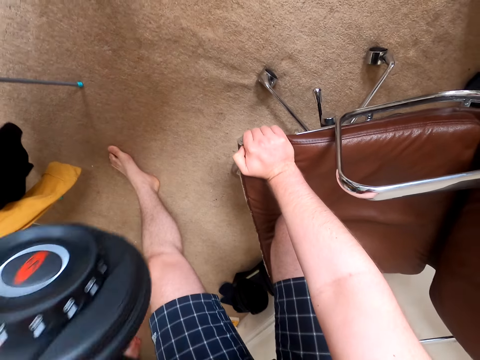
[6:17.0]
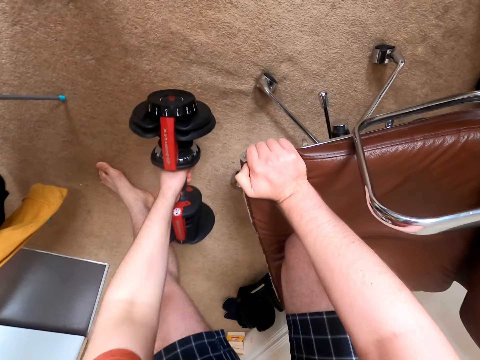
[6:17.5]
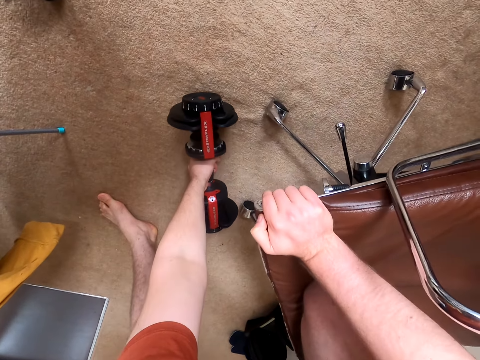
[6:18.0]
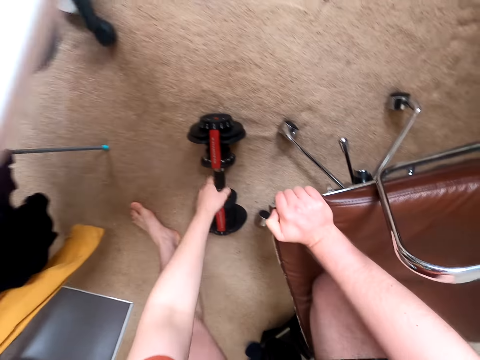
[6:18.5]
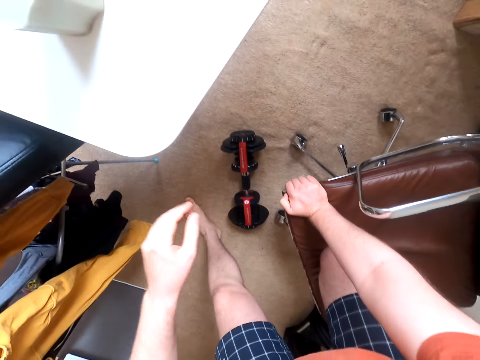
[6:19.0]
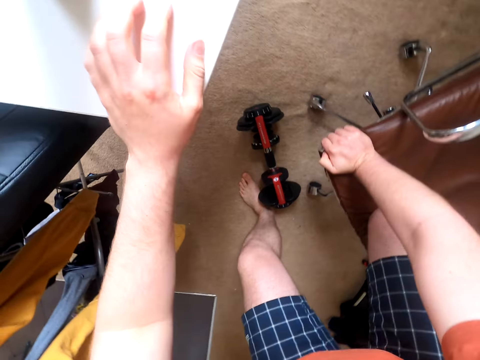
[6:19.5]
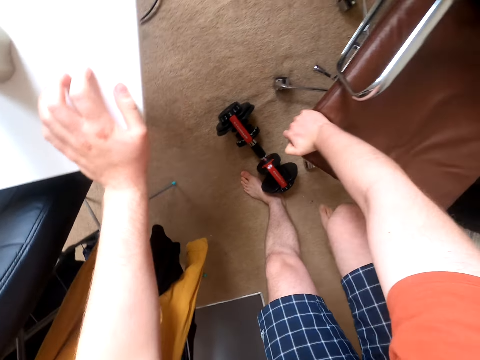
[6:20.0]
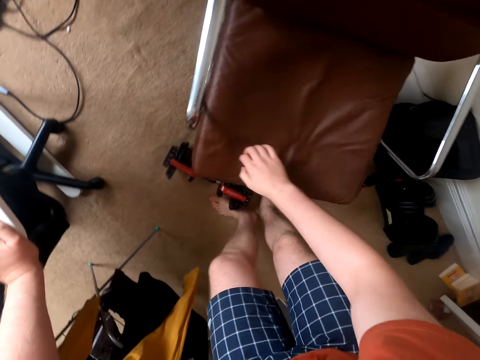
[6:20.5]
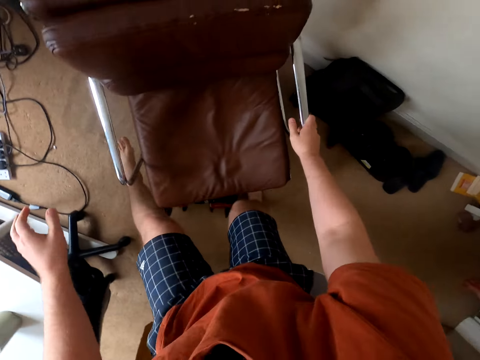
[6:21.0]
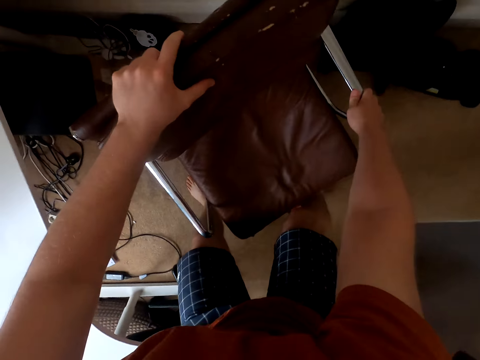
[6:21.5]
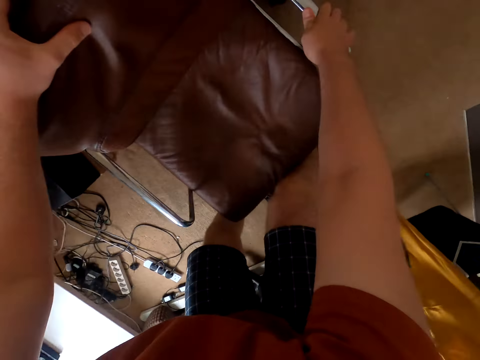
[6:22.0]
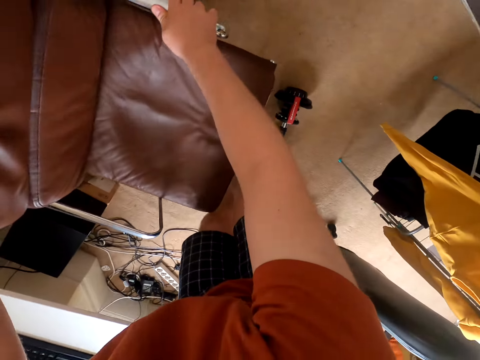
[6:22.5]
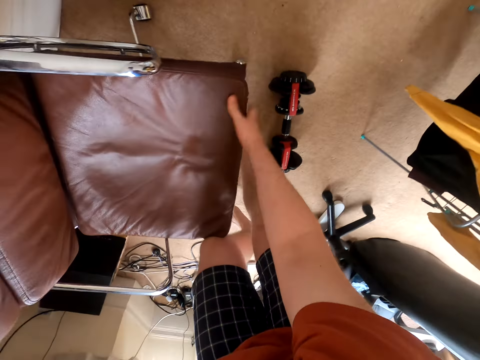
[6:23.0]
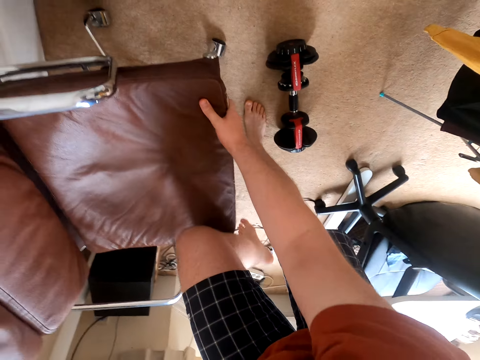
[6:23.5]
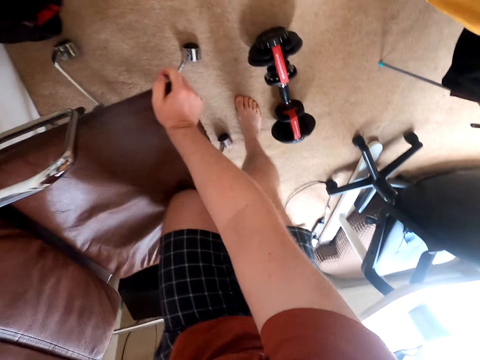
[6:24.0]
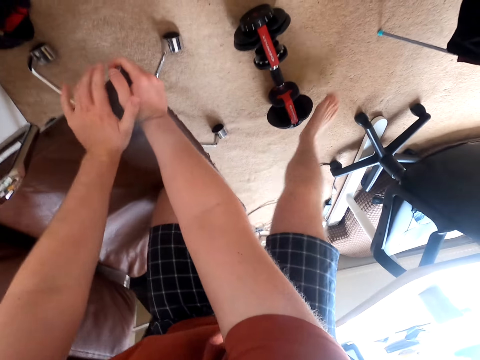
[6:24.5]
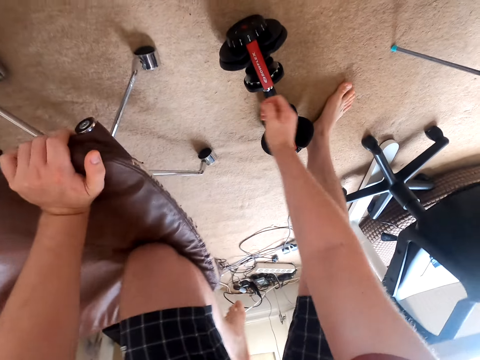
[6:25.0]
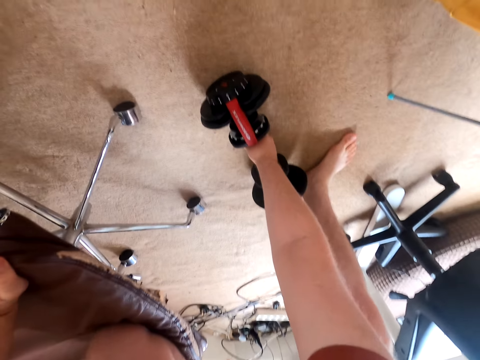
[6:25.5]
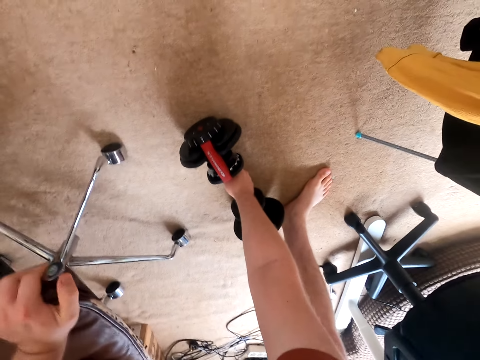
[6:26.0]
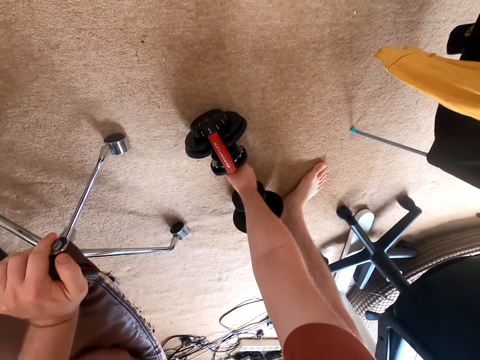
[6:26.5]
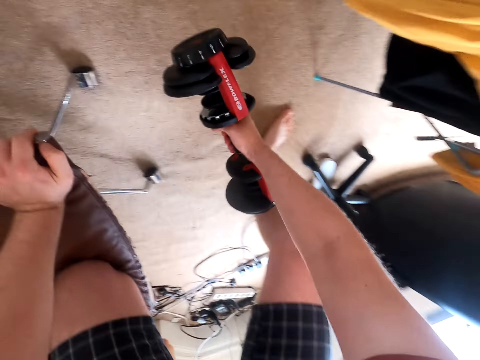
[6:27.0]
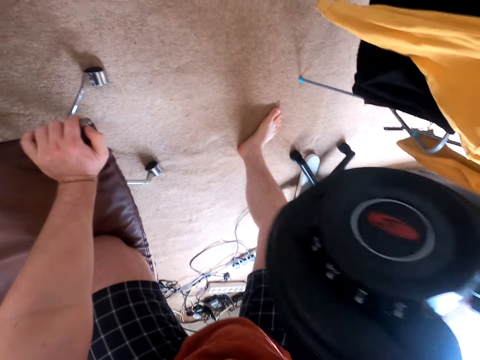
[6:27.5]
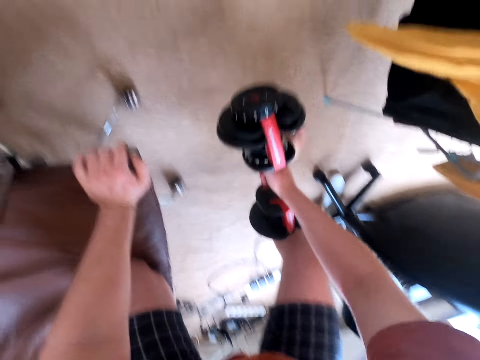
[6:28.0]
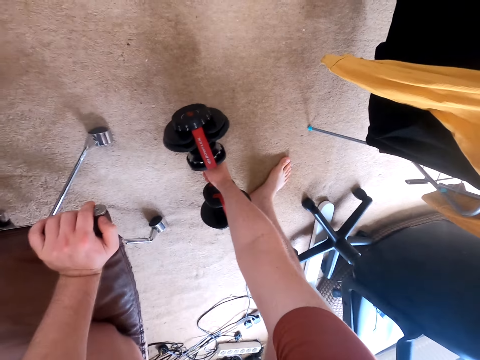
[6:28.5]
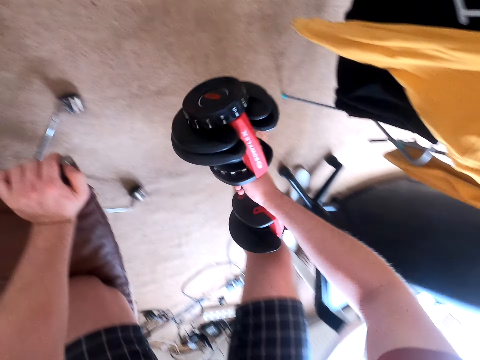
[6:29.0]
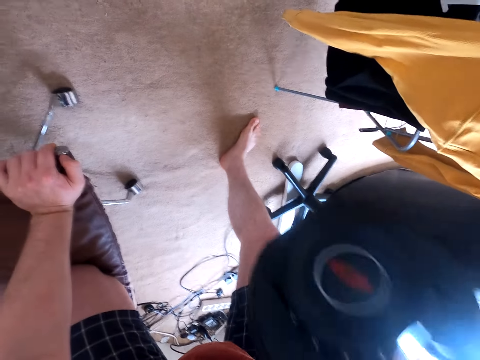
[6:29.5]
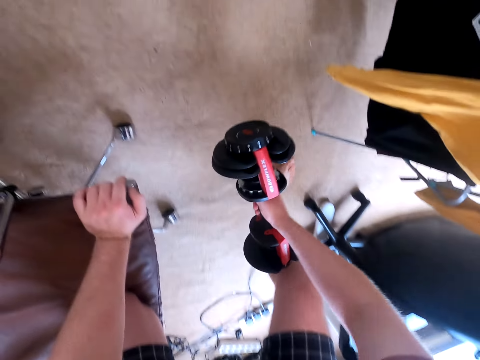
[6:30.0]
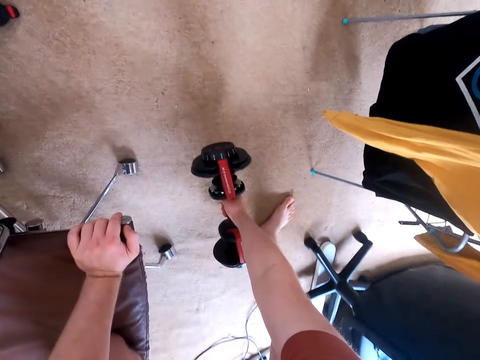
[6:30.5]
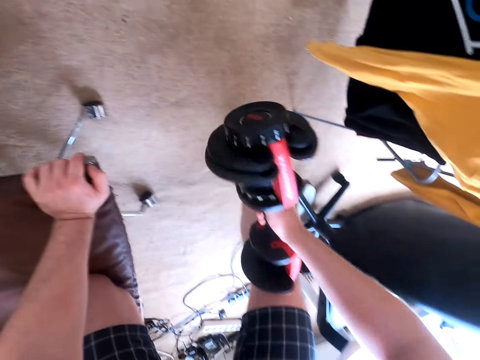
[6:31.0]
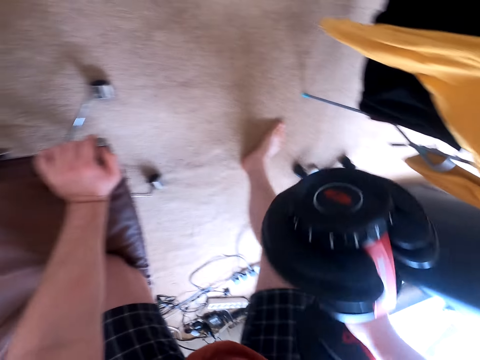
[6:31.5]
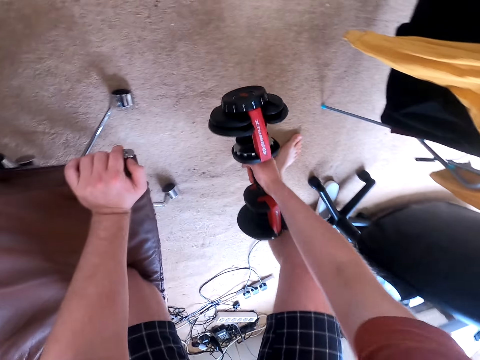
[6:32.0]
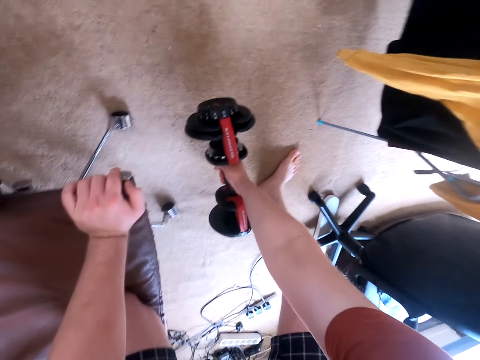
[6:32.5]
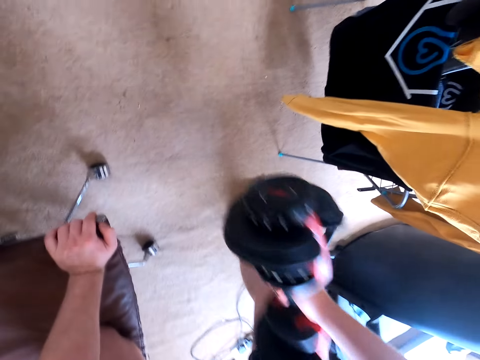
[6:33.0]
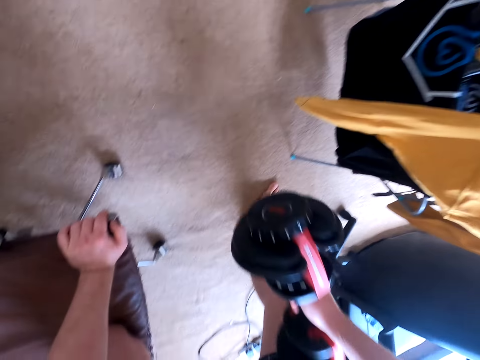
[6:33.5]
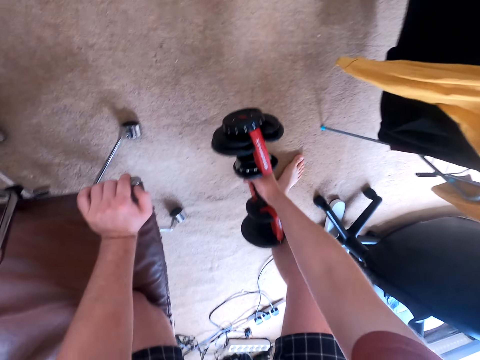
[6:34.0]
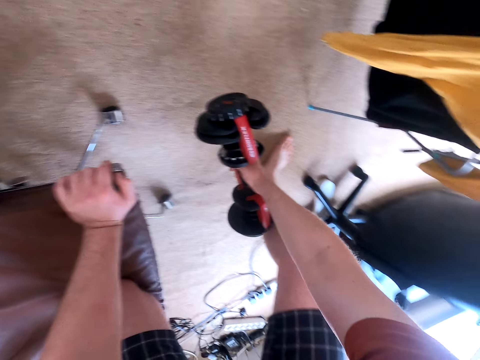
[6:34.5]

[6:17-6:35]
The camera wearer lifts up the dumbbell and puts the dumbbell down. They touch the table. They push the chair. They kneel on the chair. They lift up the dumbbell. They exercise with the dumbbell on the right hand. They put the dumbbell down. They lift up the dumbbell and put the dumbbell down. They lift up the dumbbell and put the dumbbell down. They lift up the dumbbell and put the dumbbell down.

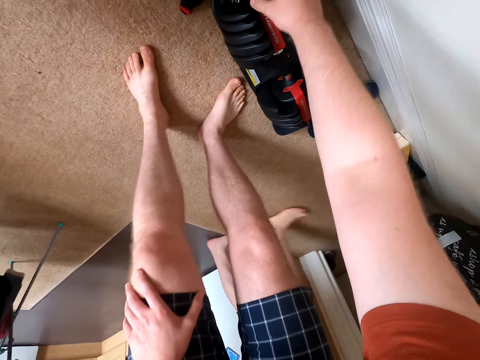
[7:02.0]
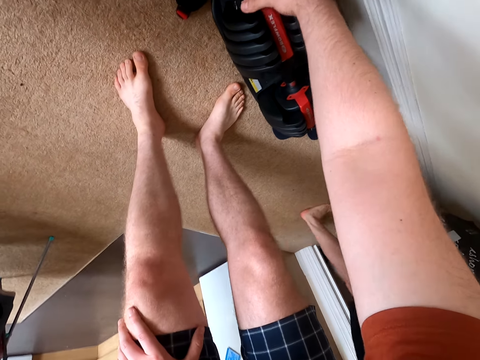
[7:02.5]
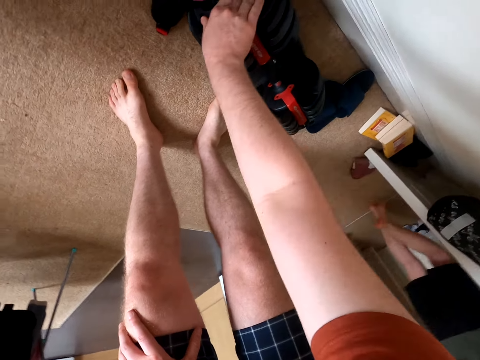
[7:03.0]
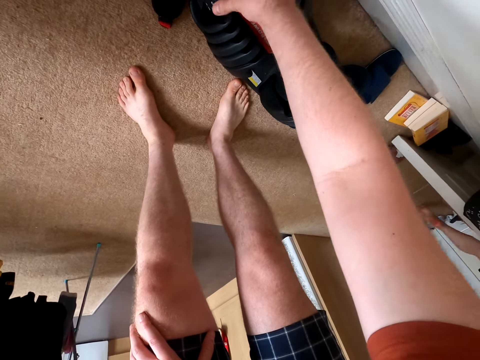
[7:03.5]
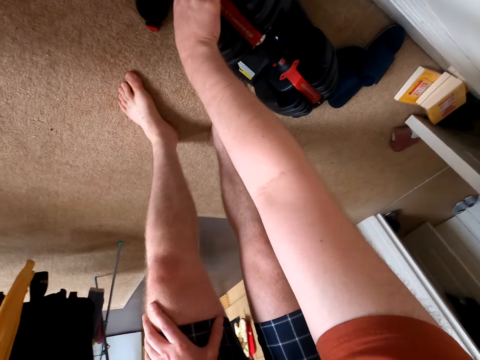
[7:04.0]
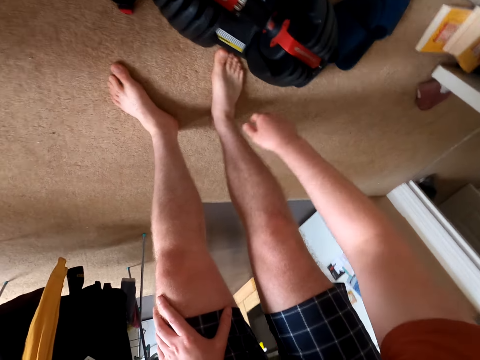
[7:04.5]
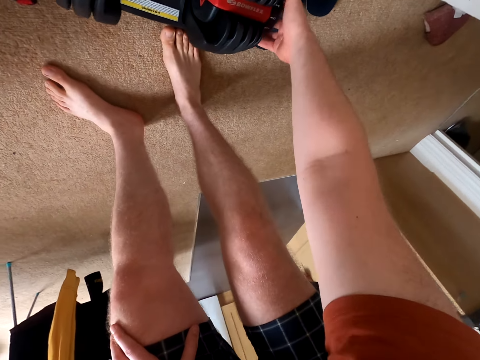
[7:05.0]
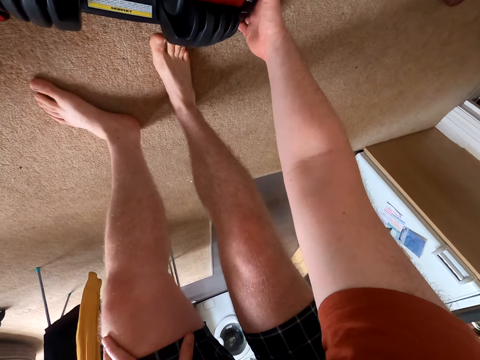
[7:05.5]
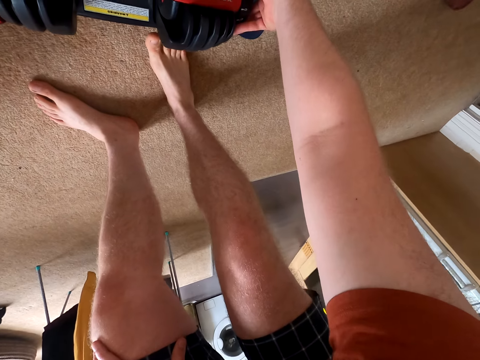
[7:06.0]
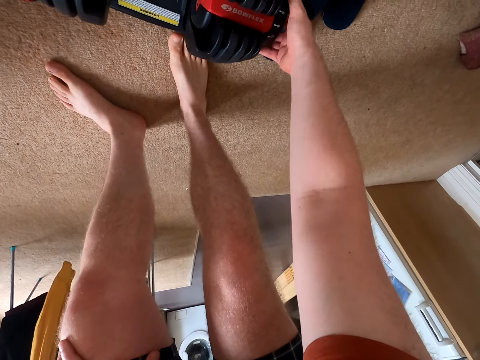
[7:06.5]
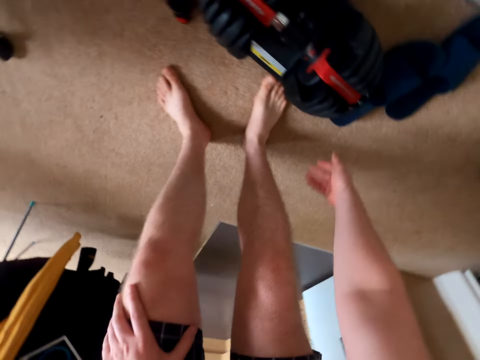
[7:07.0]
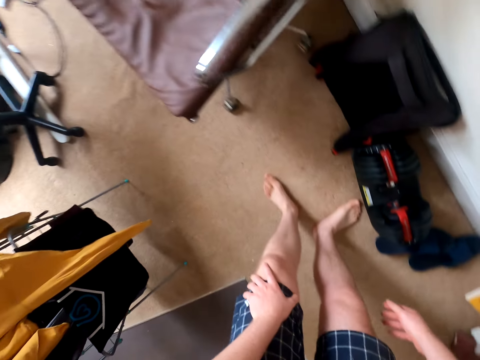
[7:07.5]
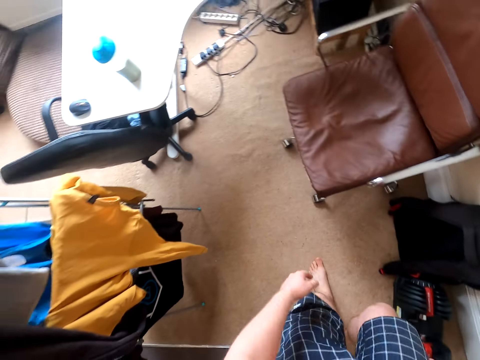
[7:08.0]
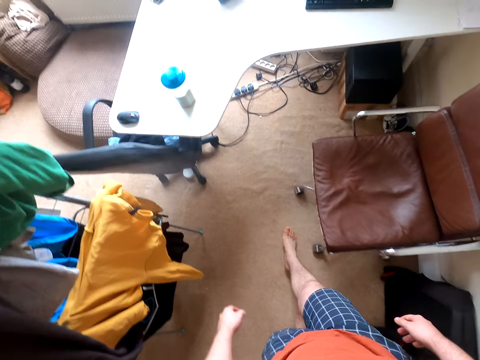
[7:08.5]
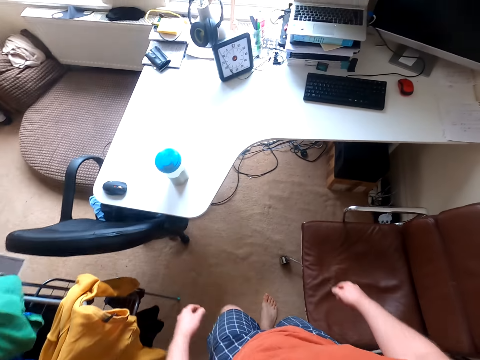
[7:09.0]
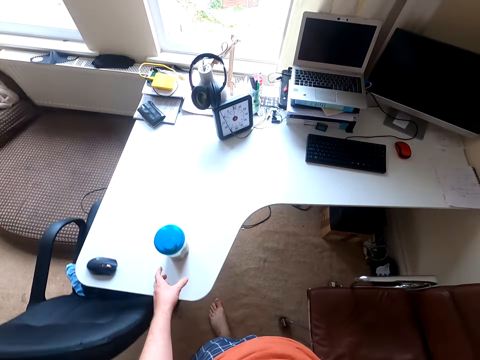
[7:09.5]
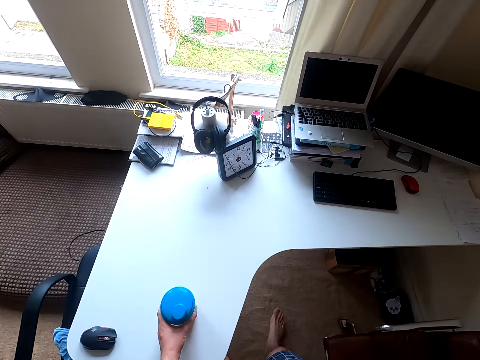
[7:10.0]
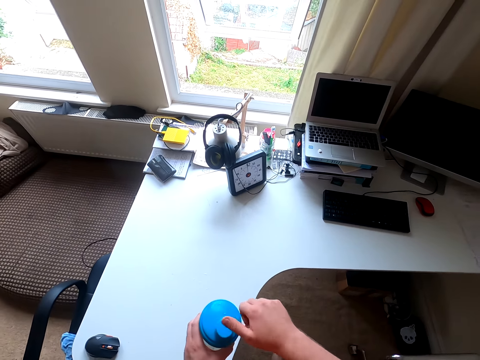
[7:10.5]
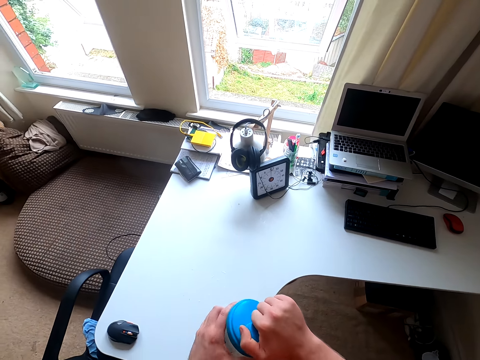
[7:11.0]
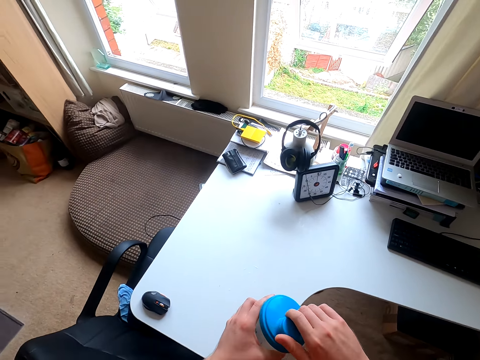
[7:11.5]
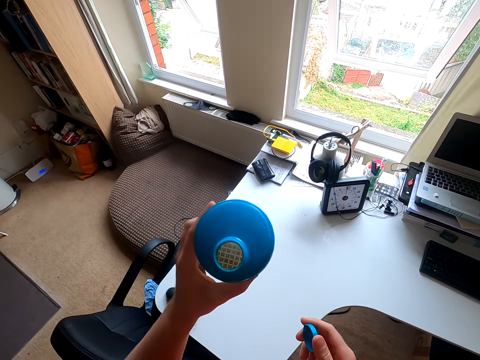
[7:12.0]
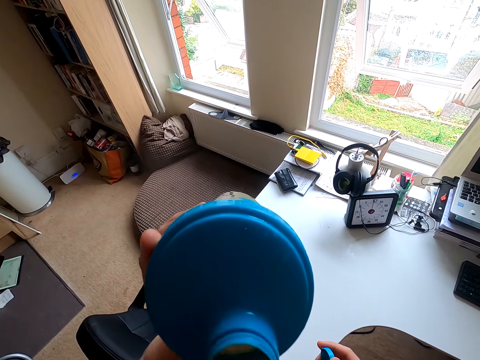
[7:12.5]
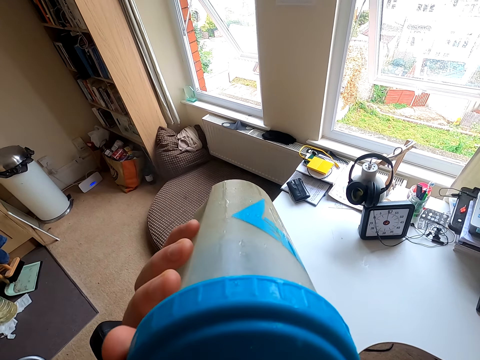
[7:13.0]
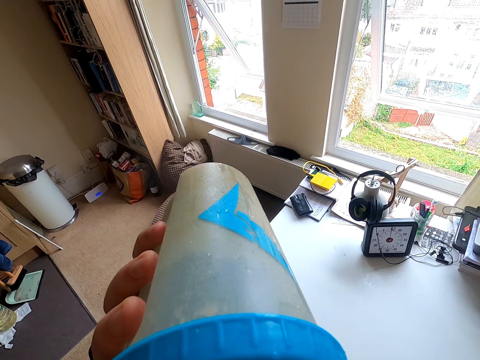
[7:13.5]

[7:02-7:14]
The camera wearer touches the dumbbell. They walk around the room, take the water bottle, open the water bottle and drink water.
